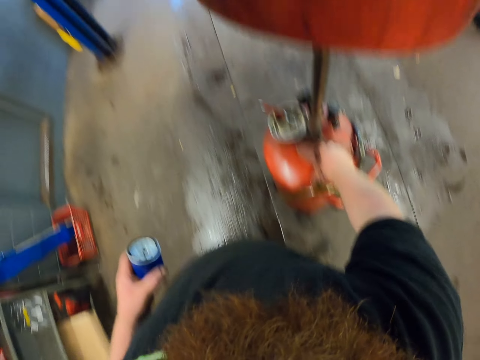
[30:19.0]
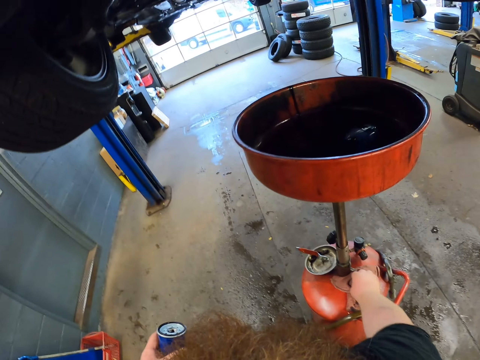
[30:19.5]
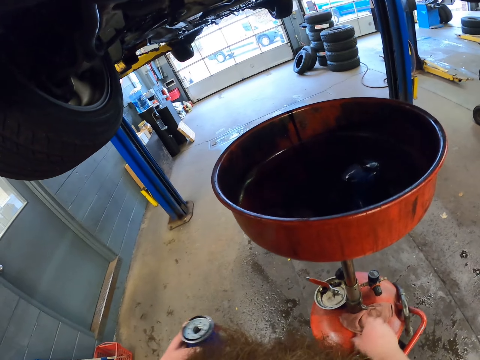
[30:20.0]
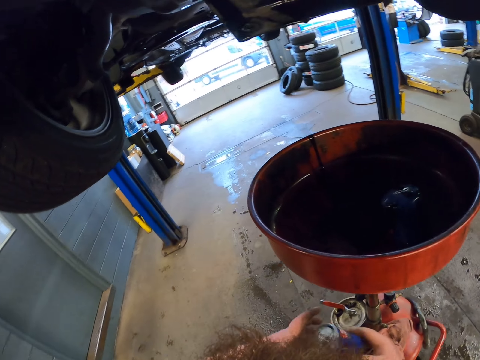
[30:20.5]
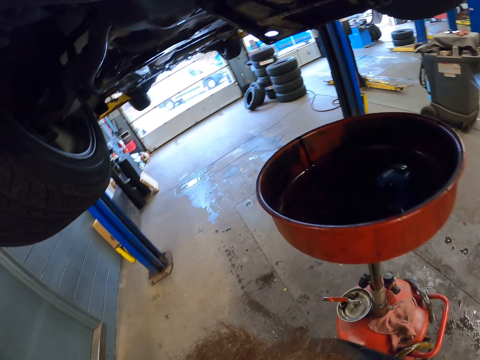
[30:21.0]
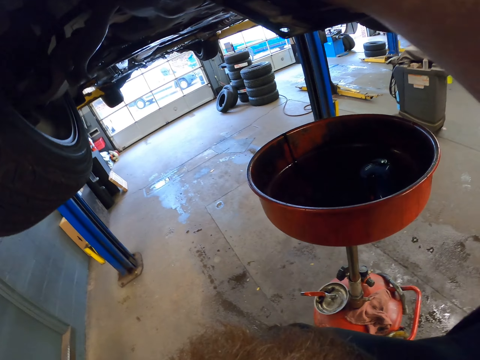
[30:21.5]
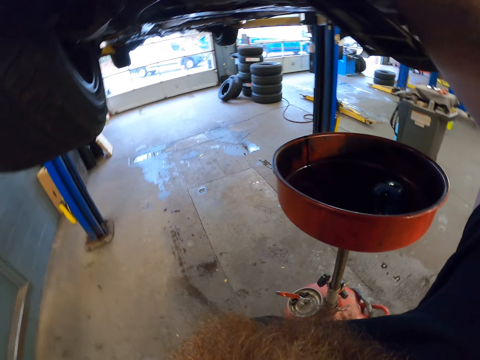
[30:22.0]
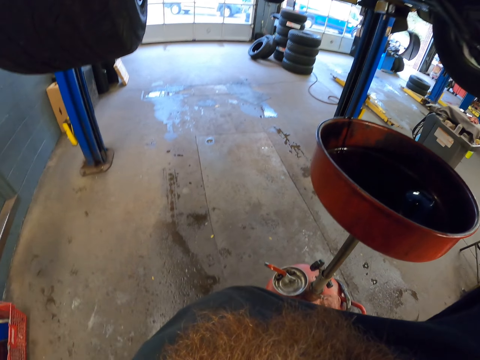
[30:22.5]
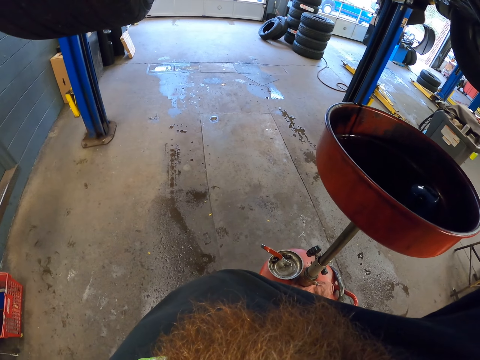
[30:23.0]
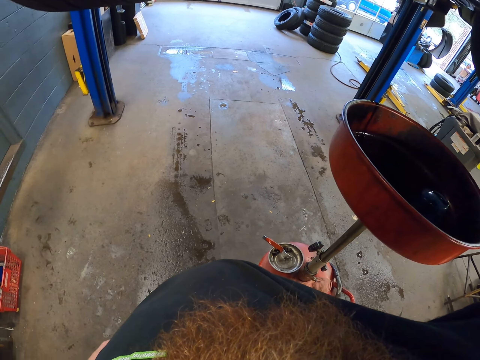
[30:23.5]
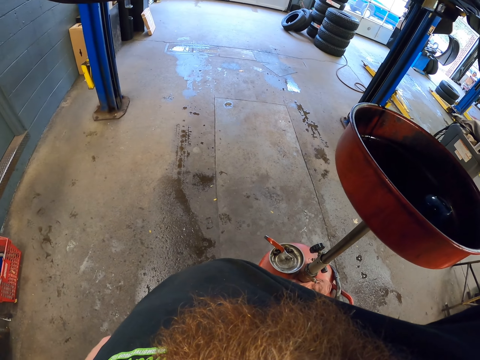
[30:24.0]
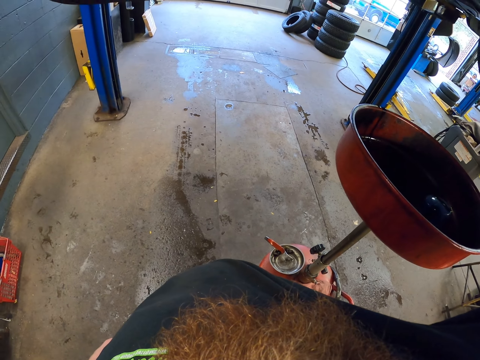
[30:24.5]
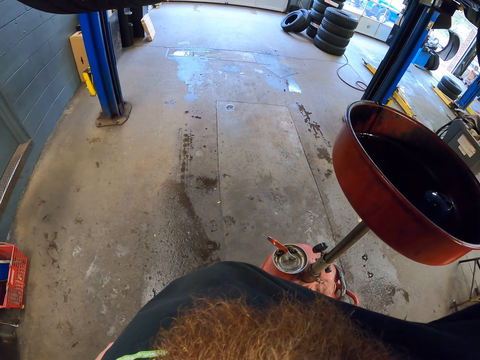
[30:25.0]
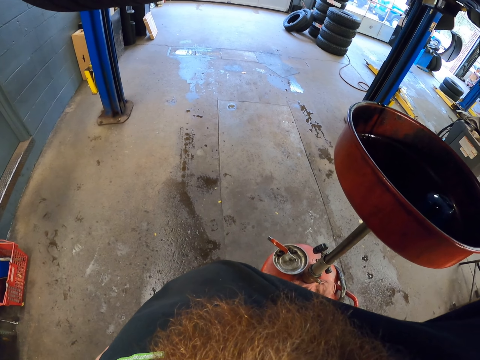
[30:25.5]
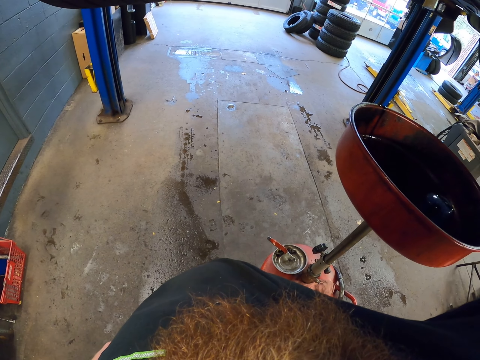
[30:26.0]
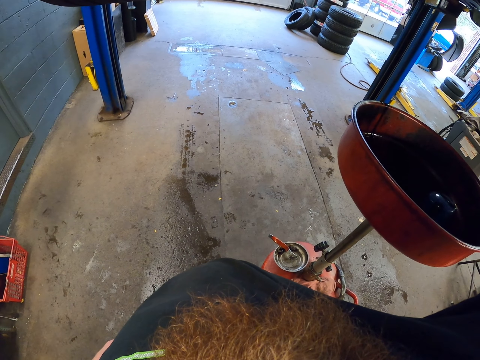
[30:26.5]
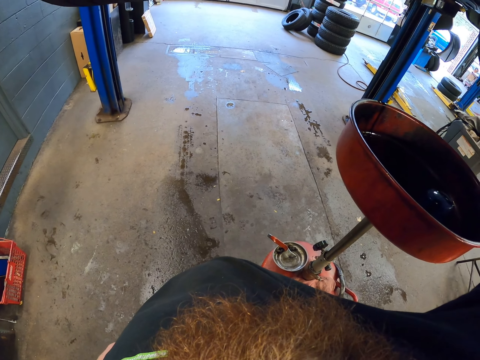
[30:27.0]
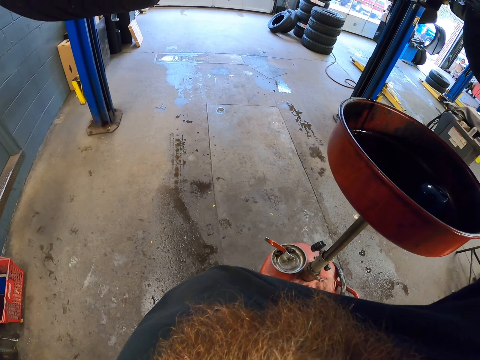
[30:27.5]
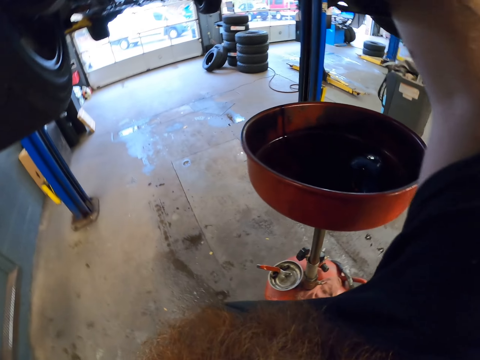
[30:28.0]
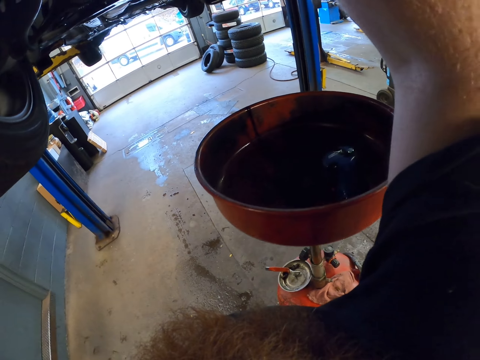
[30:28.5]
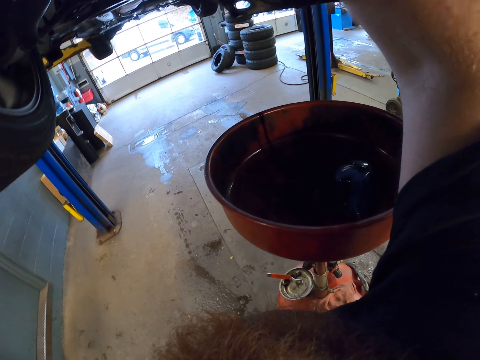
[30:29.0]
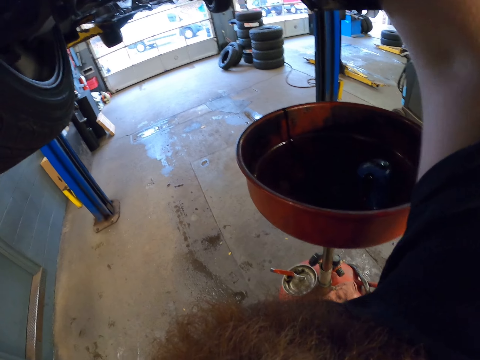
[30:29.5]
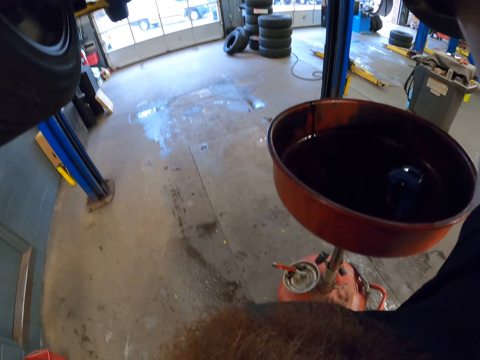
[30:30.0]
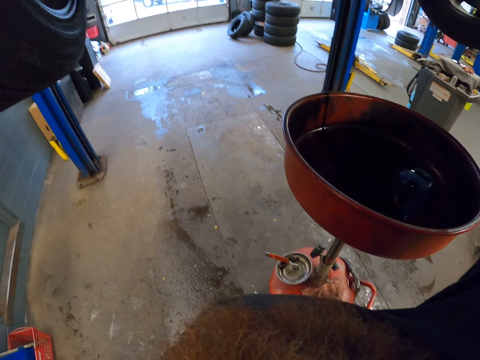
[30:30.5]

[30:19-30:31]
The camera wearer wipes the hand on a cloth. They touch the can. They put the can on the car wheel. They fix the oil filter on the oil tank.

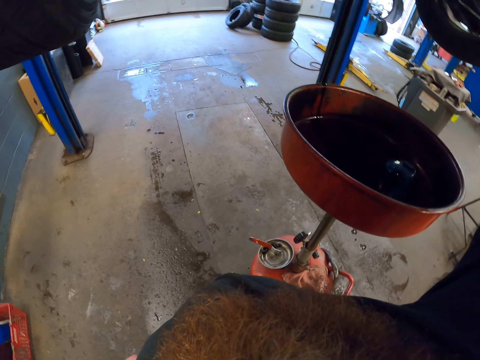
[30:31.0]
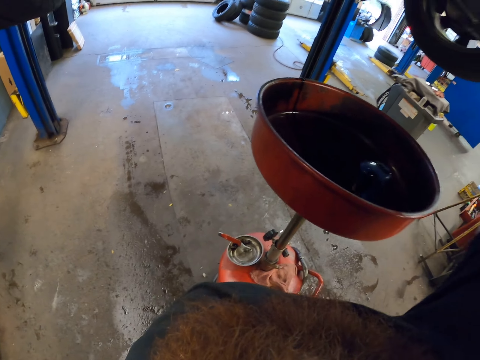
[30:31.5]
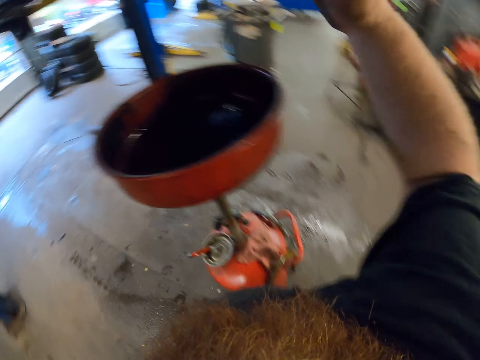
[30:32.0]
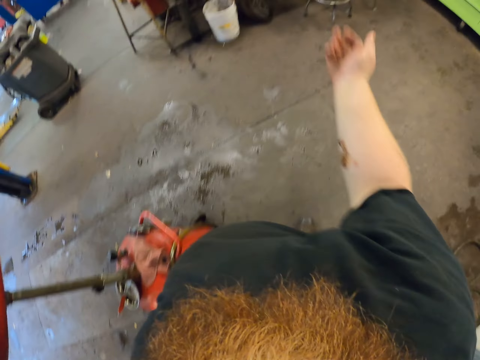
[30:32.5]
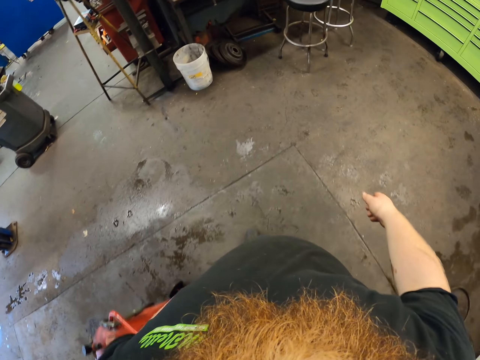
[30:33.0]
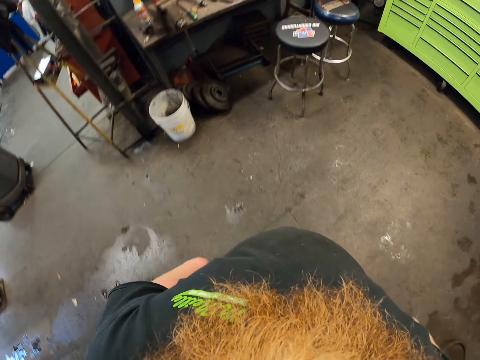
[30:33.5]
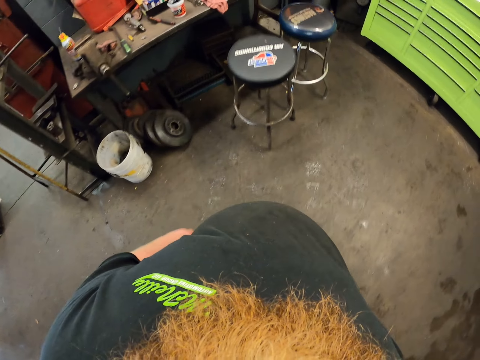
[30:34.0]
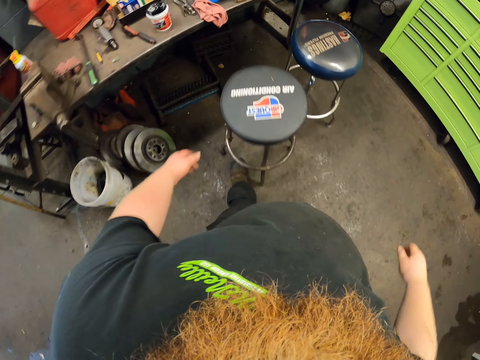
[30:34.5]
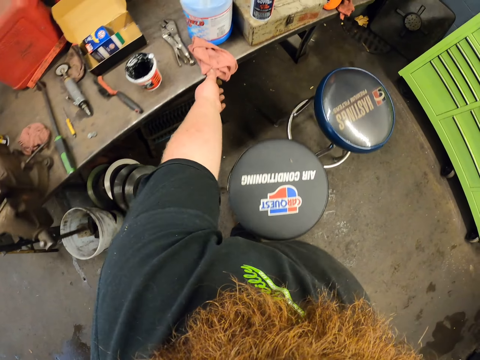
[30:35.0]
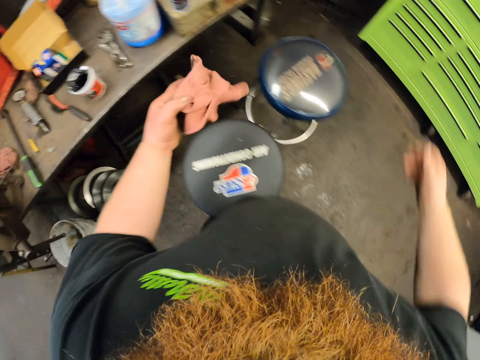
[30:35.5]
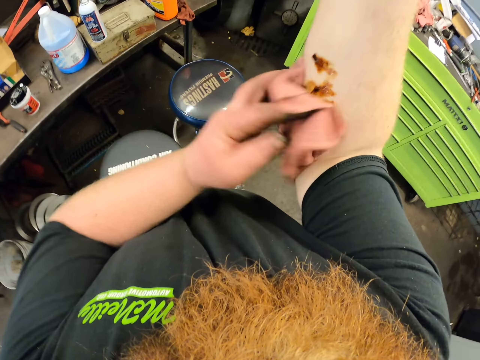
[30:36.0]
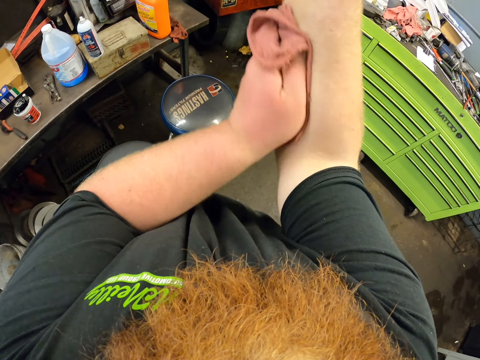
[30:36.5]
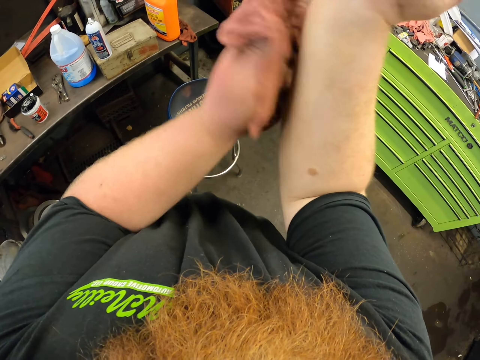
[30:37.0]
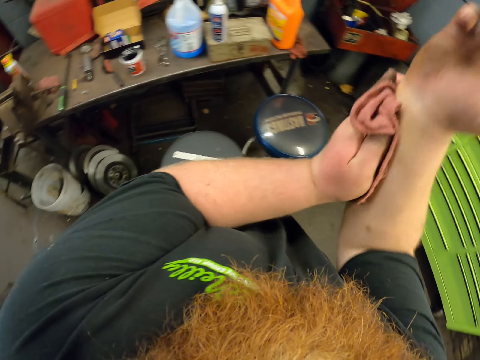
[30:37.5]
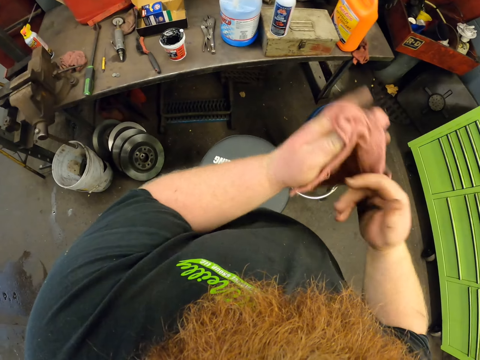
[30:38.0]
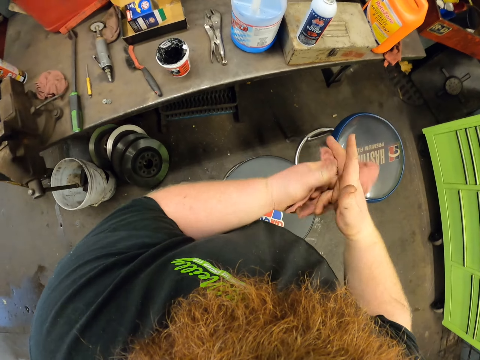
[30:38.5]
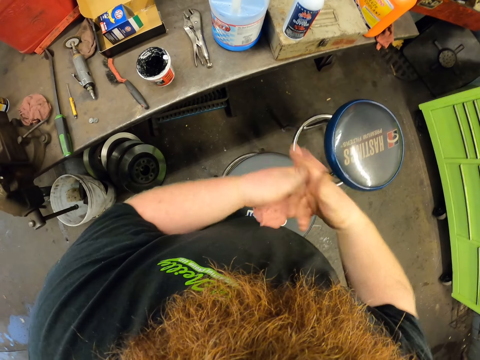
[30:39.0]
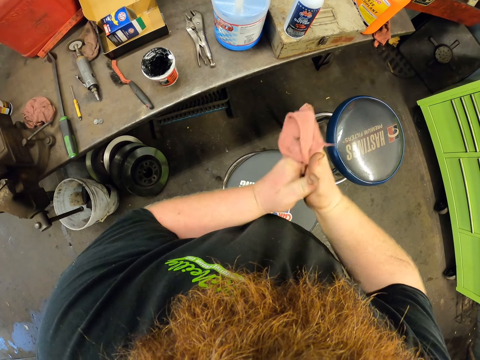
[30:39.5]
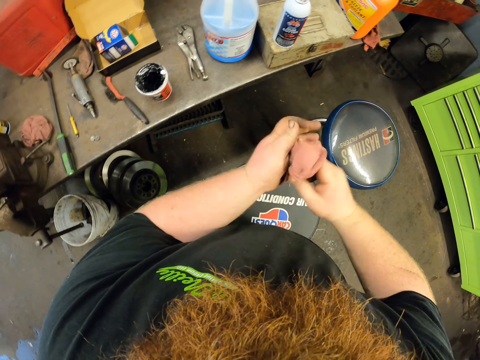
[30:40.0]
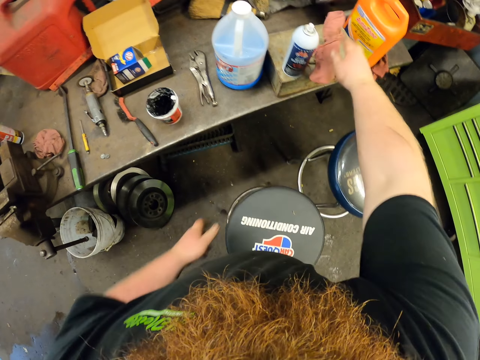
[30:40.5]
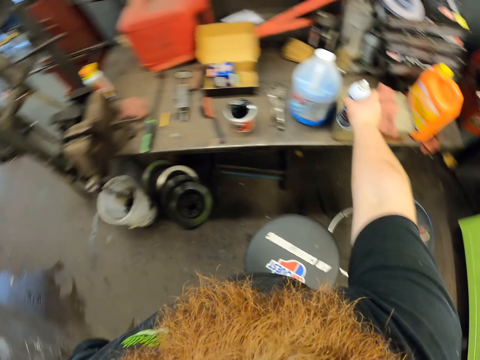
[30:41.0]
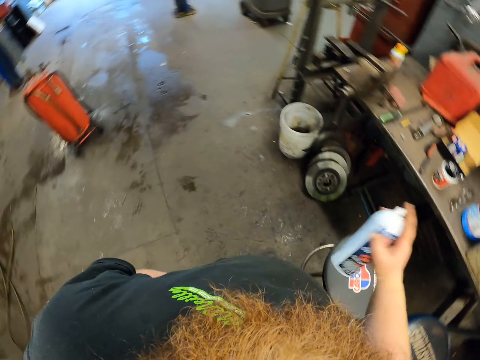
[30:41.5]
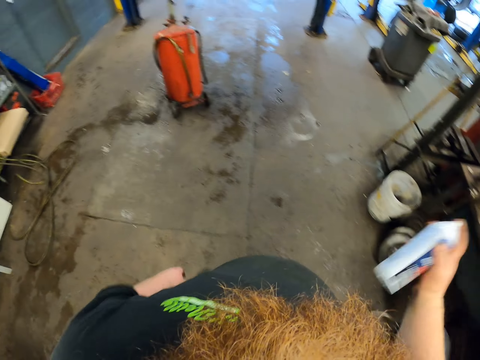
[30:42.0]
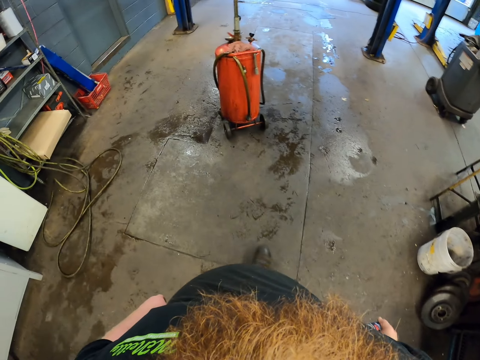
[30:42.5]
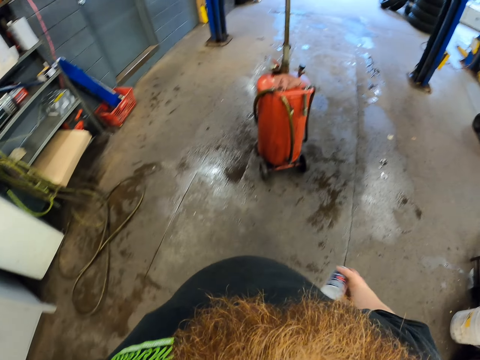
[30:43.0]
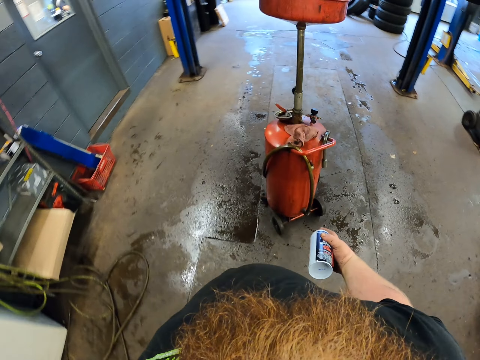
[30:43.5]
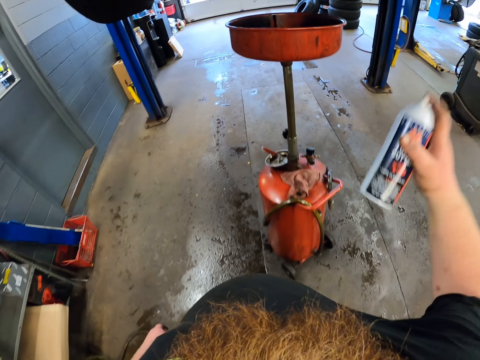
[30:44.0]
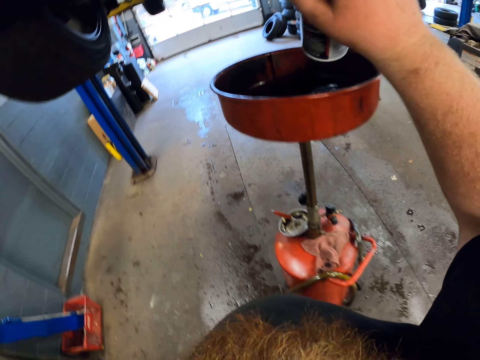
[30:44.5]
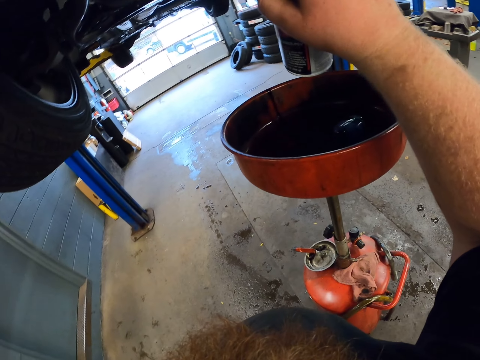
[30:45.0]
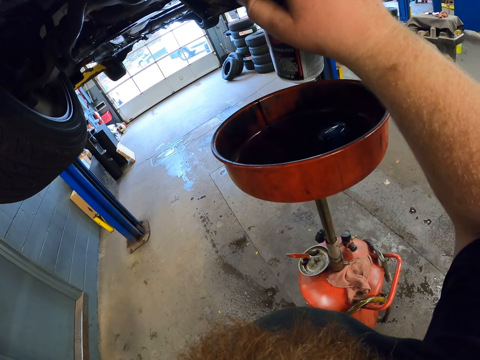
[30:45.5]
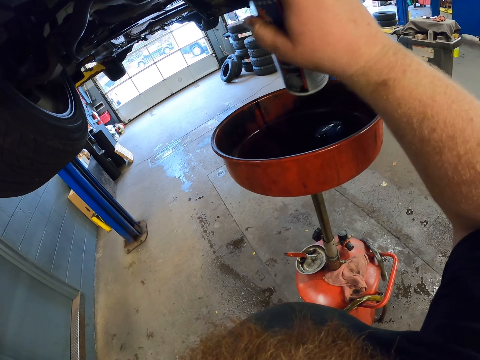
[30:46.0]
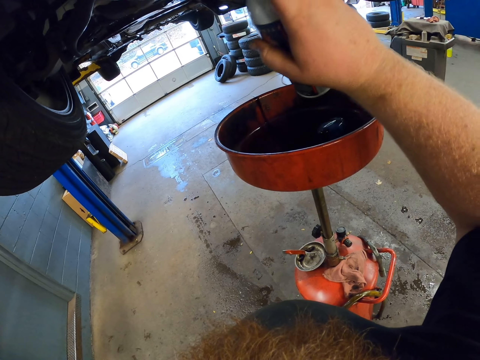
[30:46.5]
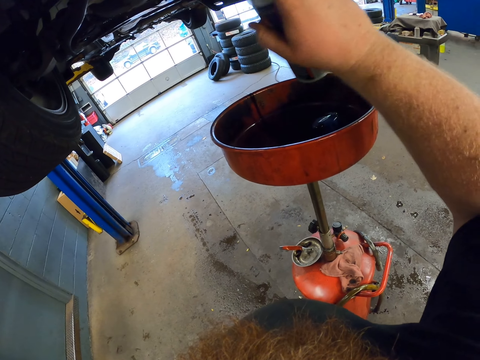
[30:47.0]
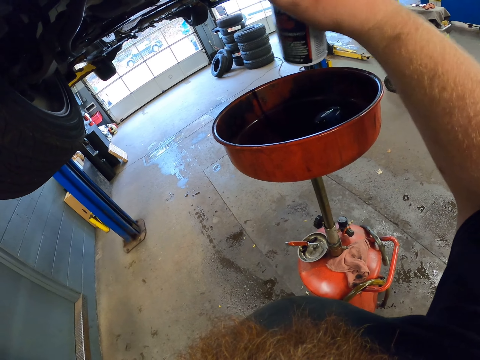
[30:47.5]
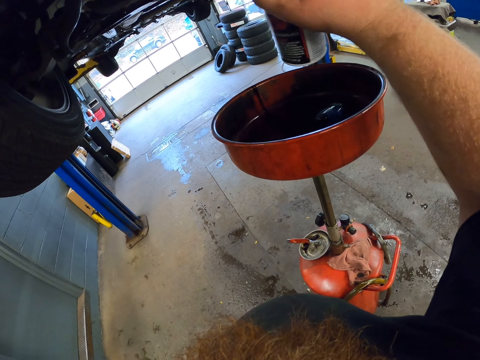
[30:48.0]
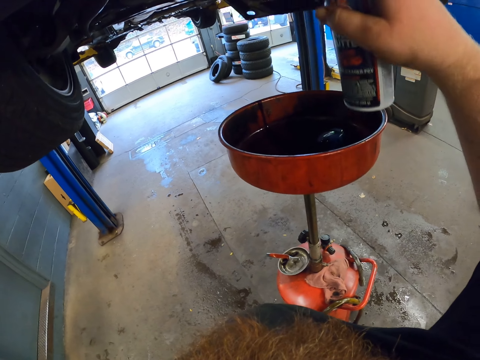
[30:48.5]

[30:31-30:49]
The camera wearer puts the hand down. They walk around the garage. They take a hand towel. They wipe oil from the hand. They wipe the hand. They put the hand towel down on the counter. They take a bottle. They walk around the garage. They shake something. They spray the car spare part.
